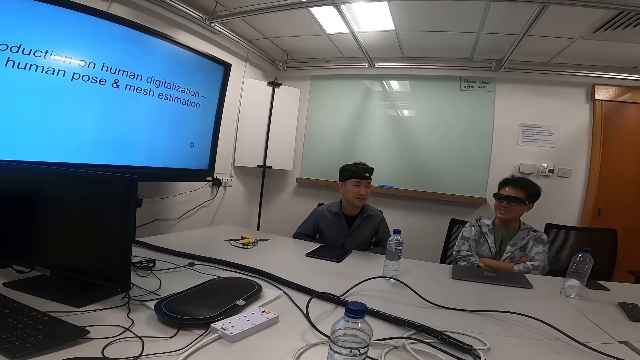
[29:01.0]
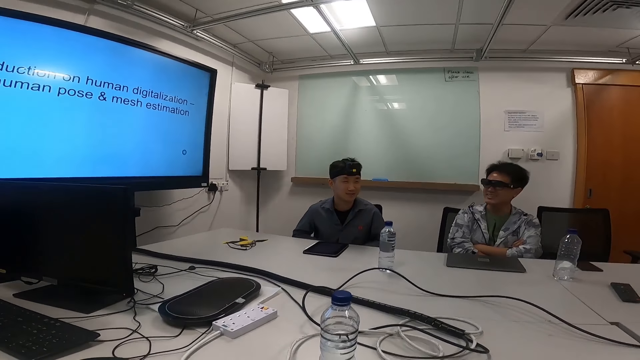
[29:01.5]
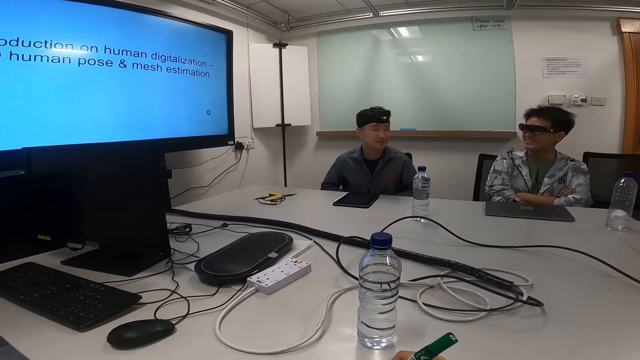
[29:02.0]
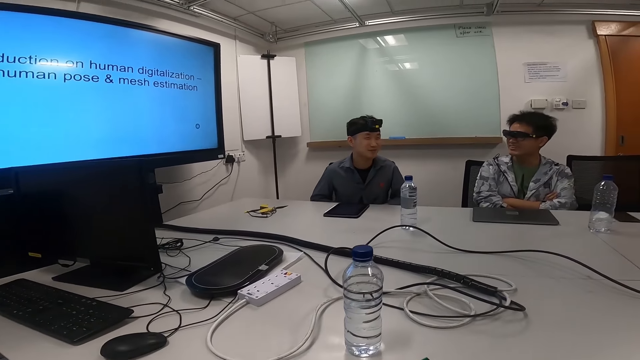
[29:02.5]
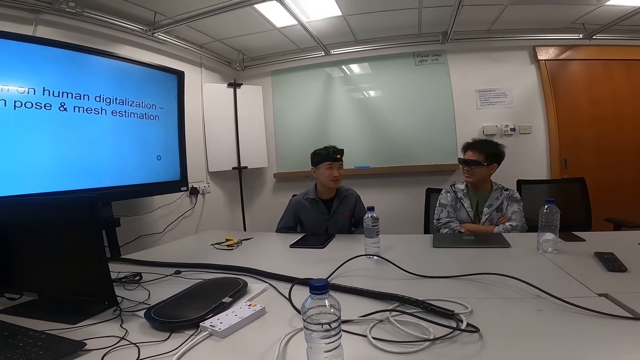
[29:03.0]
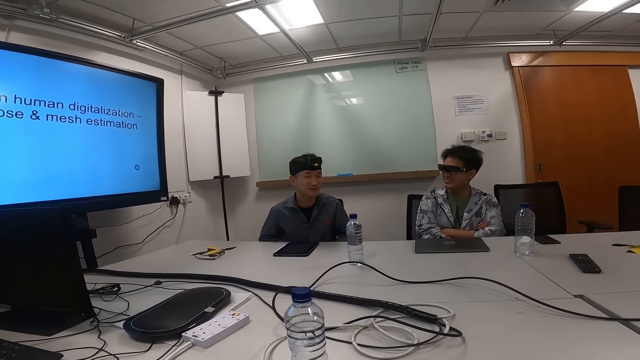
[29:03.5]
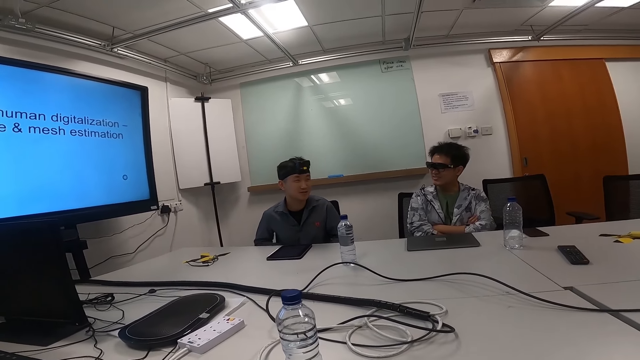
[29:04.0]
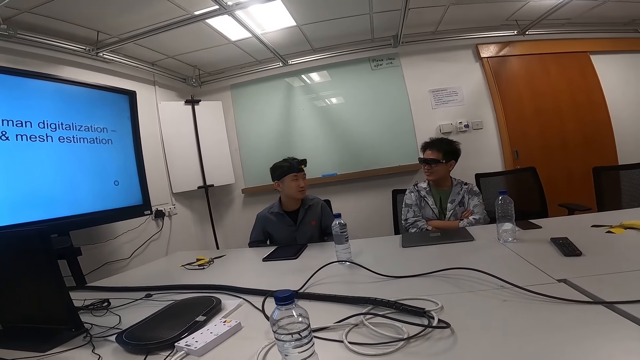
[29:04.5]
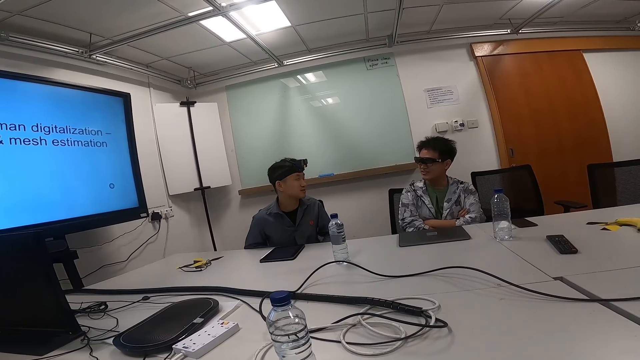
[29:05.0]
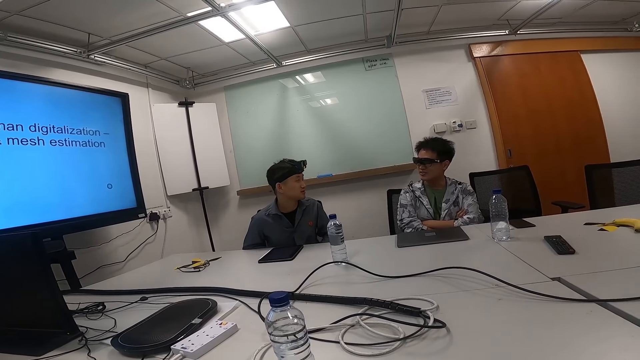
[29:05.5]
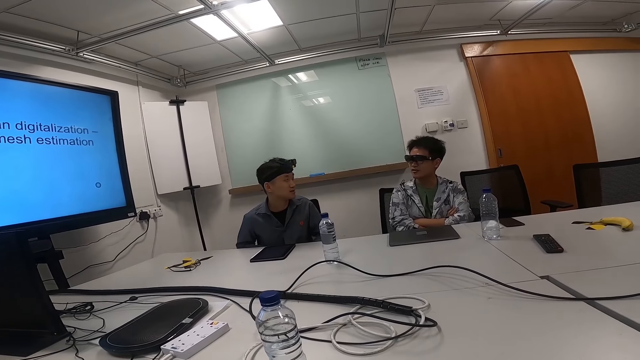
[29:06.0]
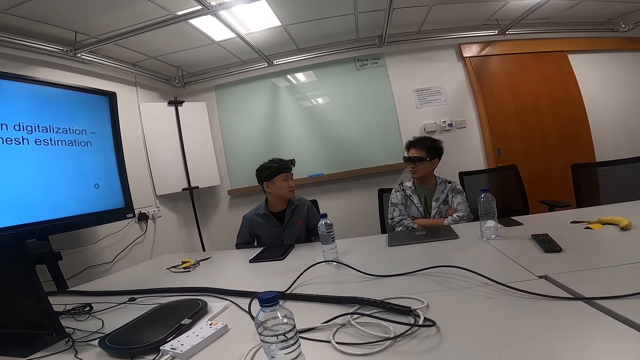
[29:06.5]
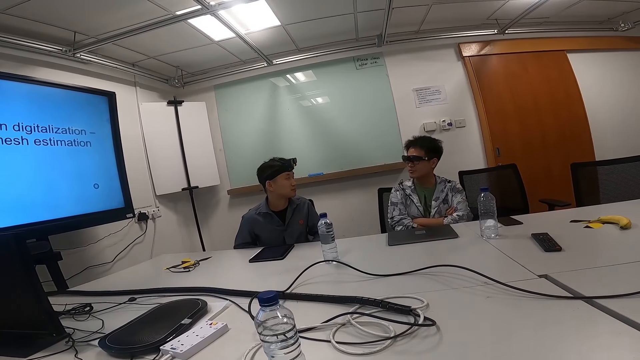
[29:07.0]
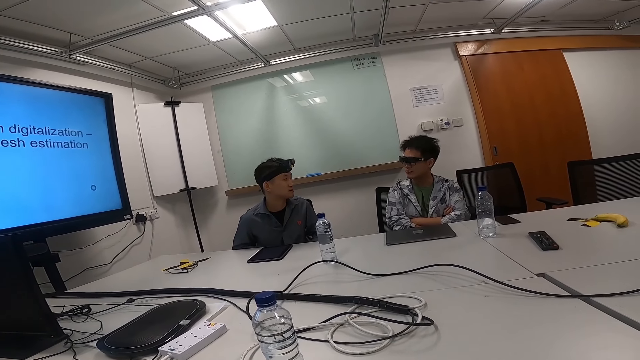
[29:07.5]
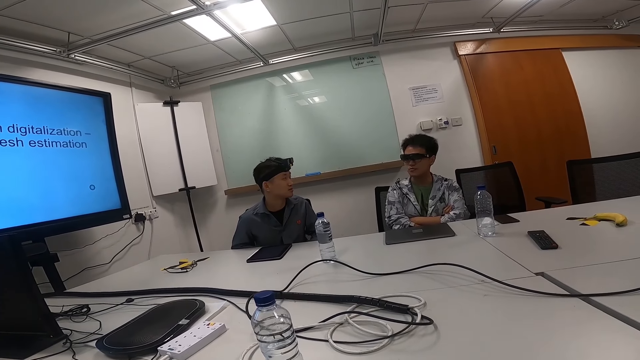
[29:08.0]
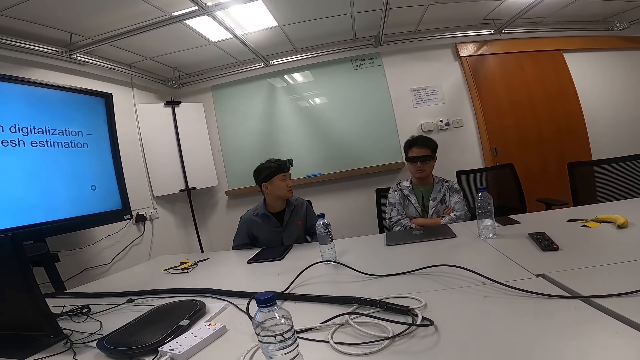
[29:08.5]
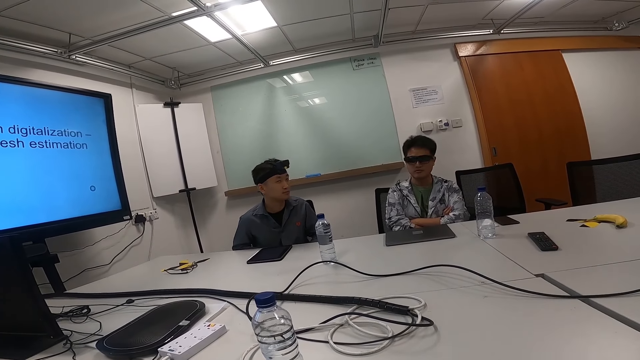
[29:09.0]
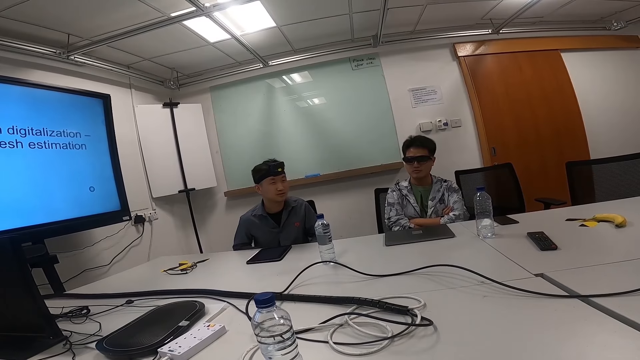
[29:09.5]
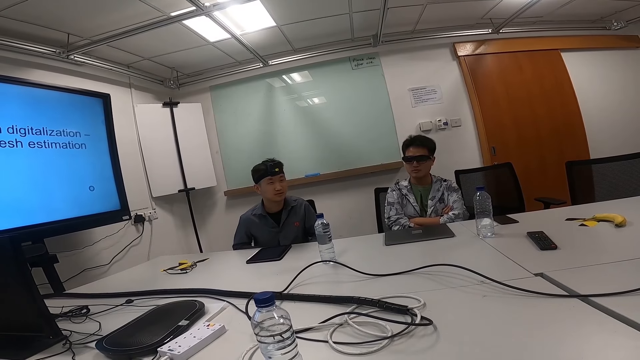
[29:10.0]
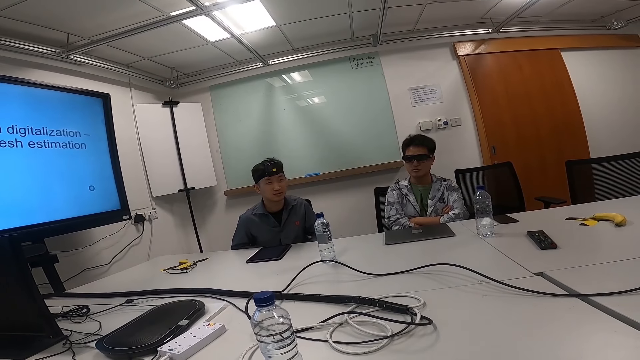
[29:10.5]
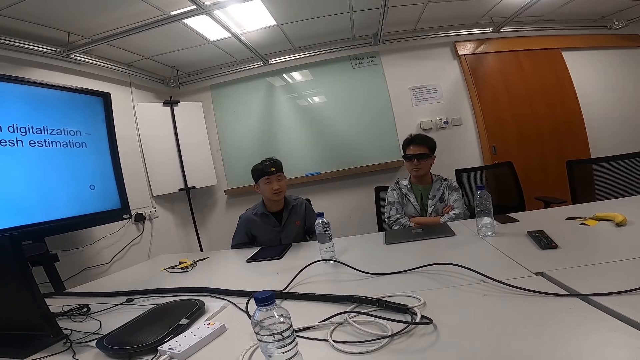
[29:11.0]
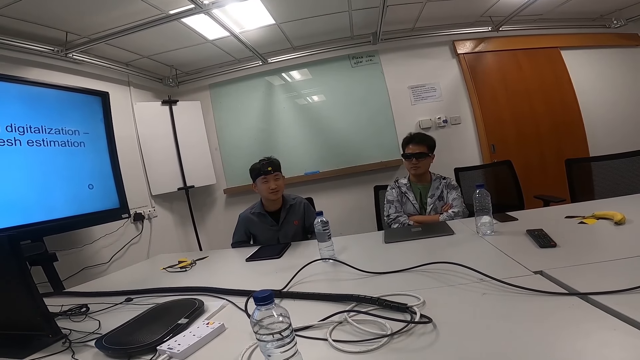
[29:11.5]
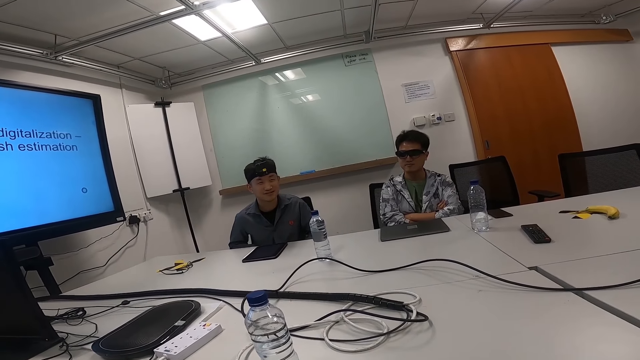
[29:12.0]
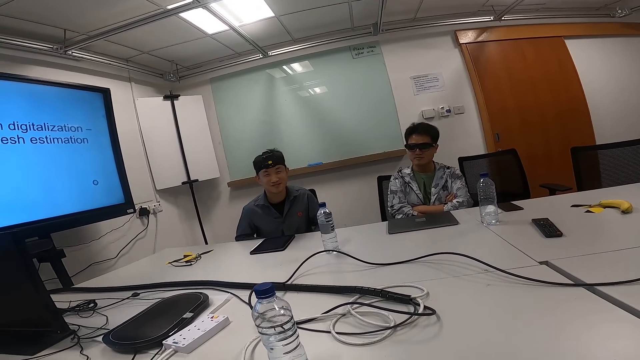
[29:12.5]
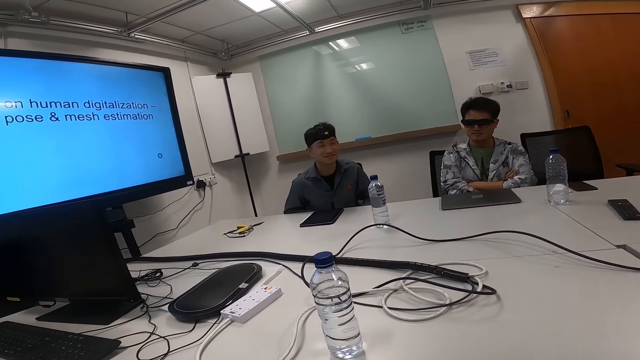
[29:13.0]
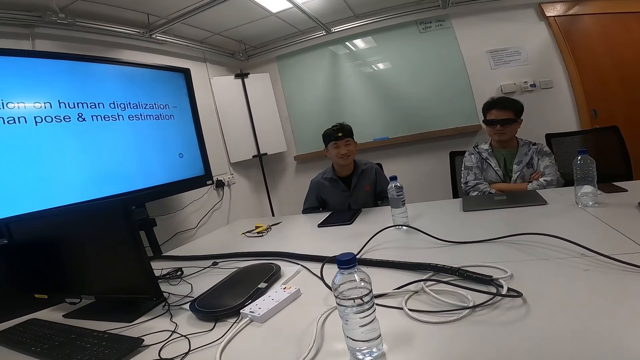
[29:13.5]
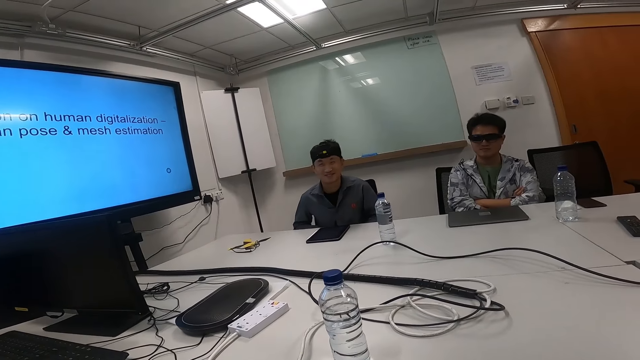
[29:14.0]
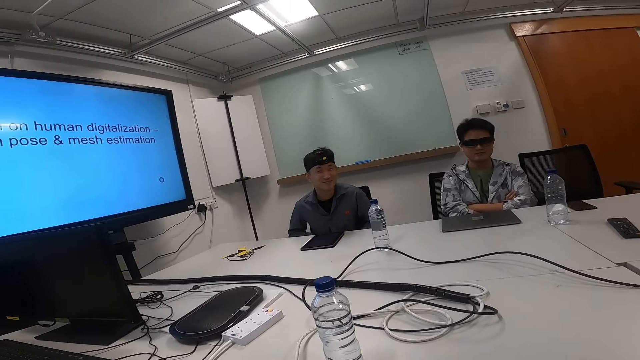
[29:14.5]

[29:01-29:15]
The camera wearer laughs. A man speaks and nods his head.

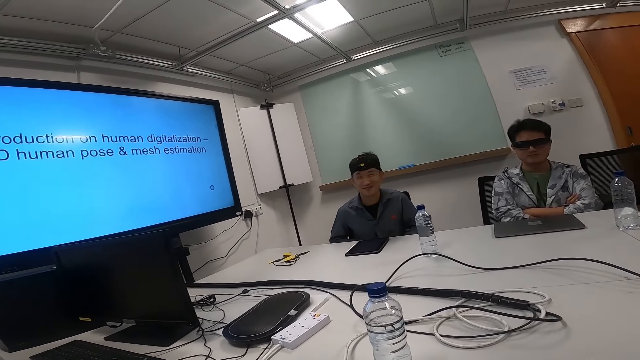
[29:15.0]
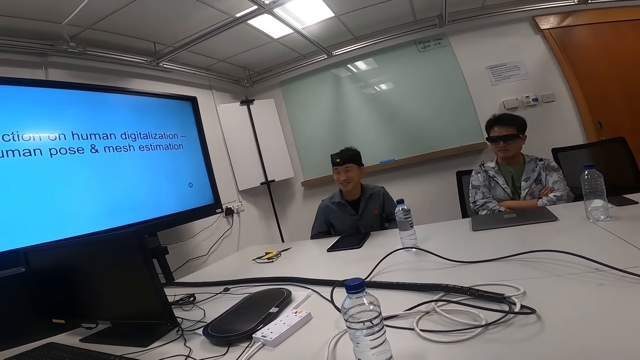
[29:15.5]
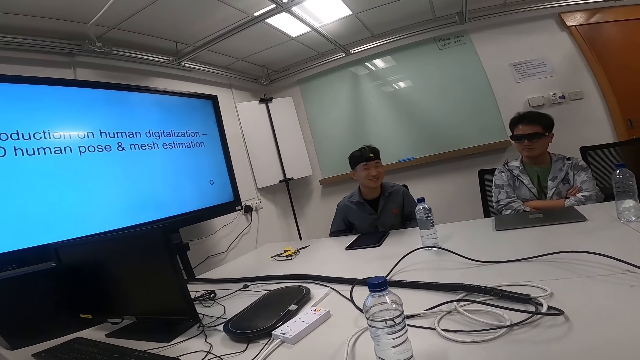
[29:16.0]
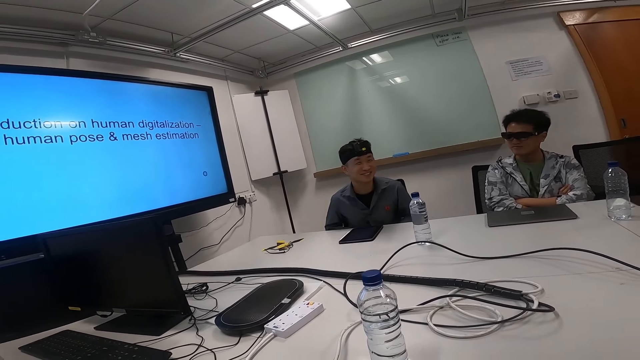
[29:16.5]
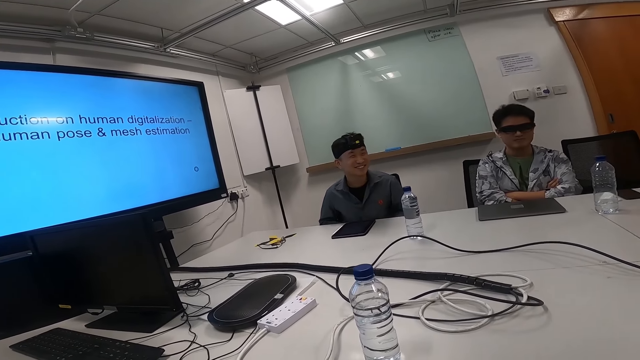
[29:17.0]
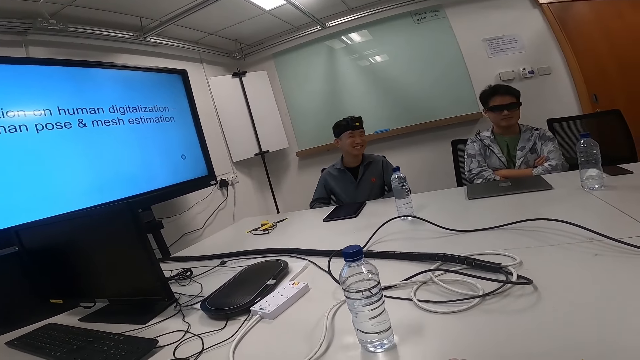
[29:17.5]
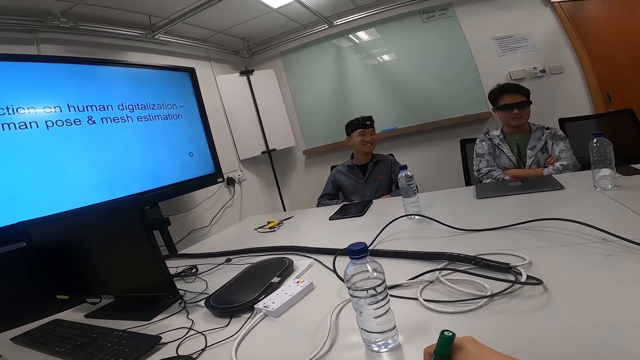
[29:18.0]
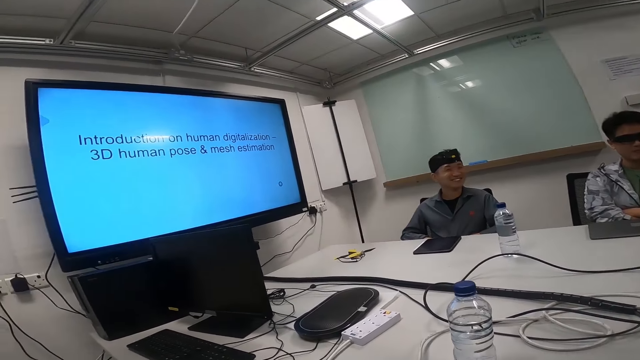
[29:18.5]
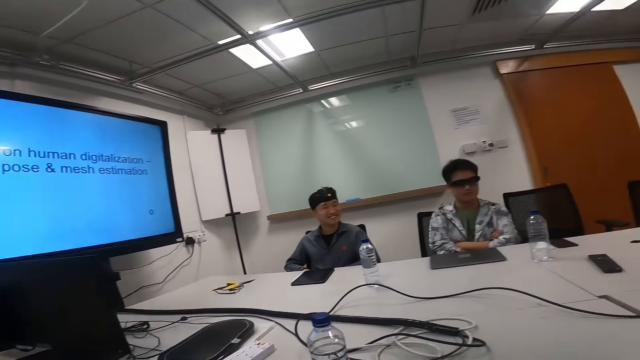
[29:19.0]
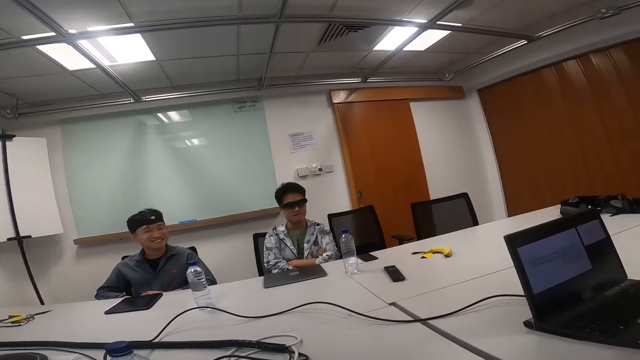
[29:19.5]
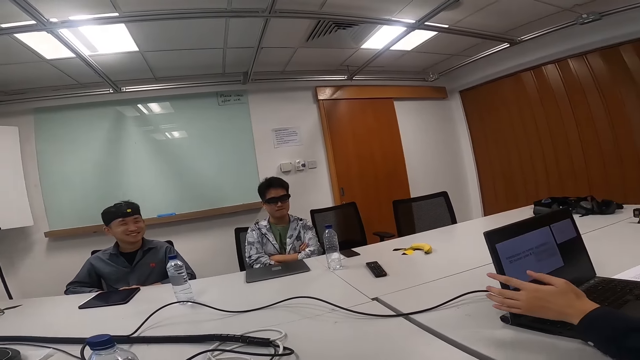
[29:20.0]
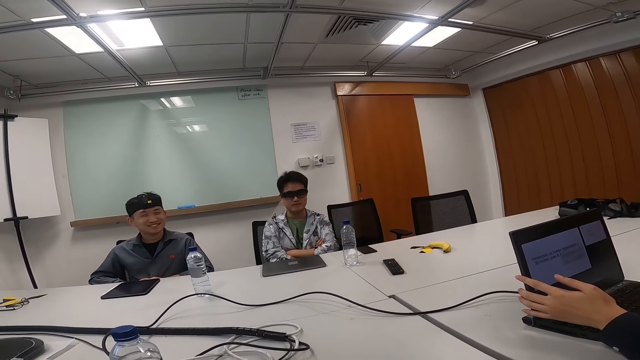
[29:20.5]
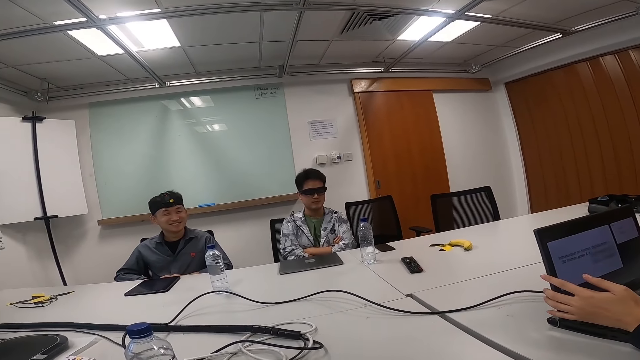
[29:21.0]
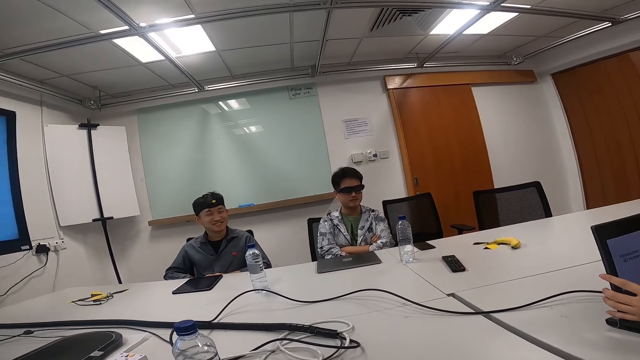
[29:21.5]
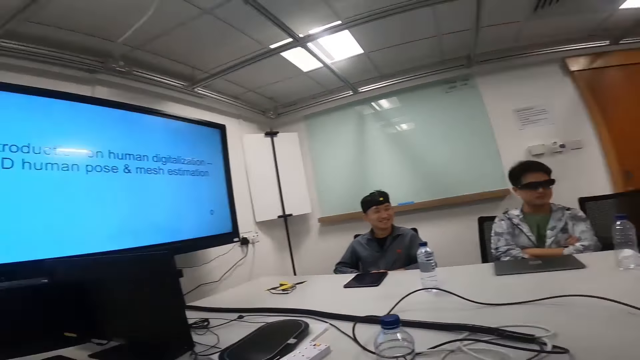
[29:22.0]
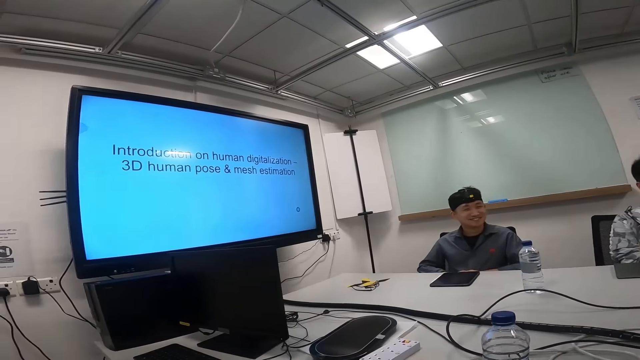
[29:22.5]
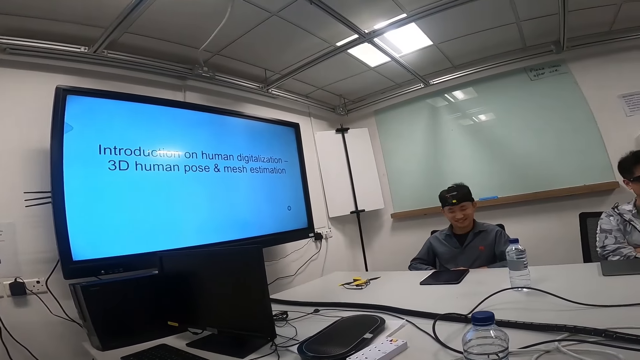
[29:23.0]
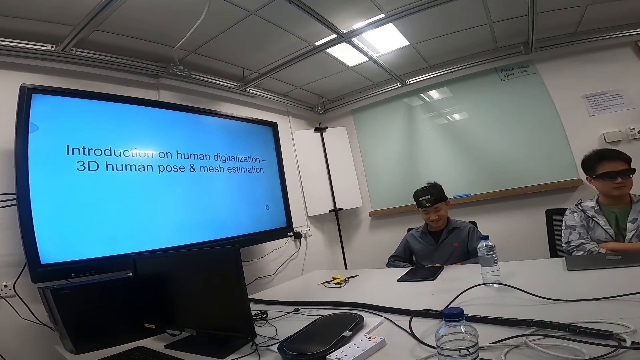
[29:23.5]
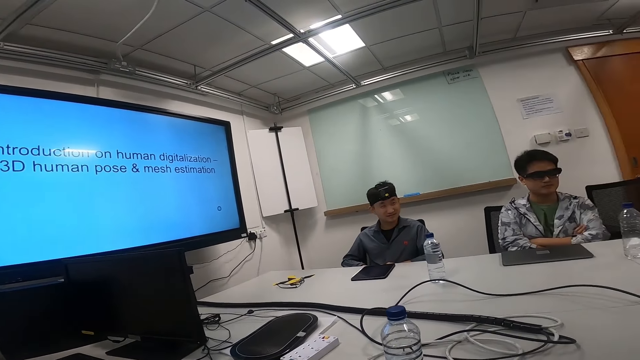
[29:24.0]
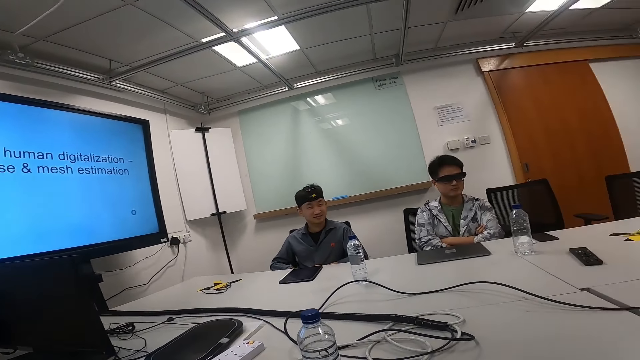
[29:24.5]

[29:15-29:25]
A man laughs. The camera wearer converses with both the man and another man. They look around, hold a laptop and look at a monitor.
